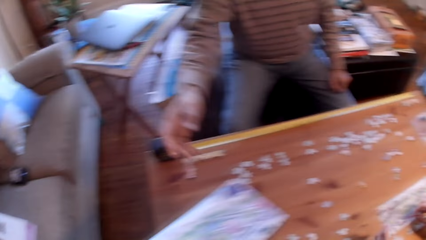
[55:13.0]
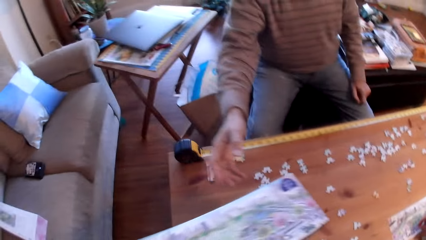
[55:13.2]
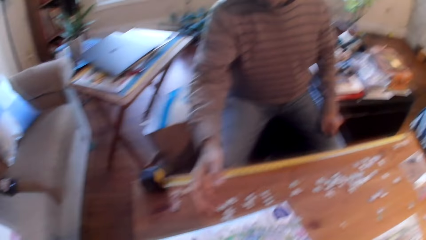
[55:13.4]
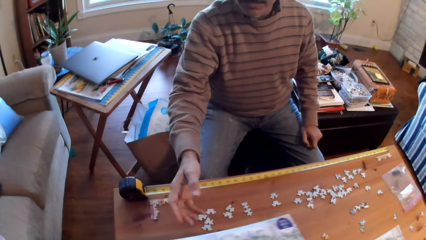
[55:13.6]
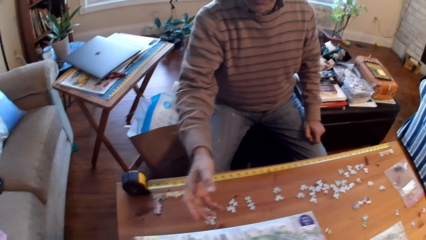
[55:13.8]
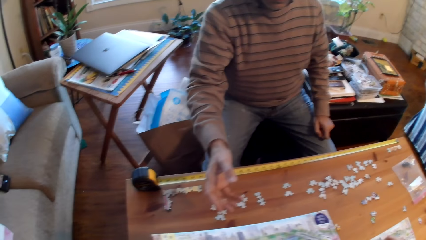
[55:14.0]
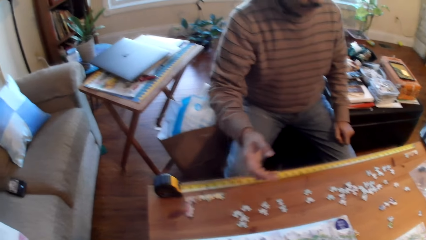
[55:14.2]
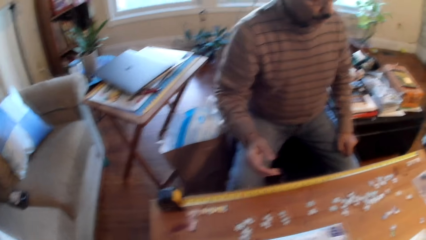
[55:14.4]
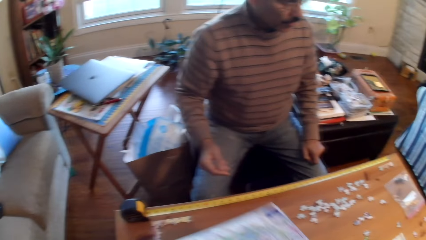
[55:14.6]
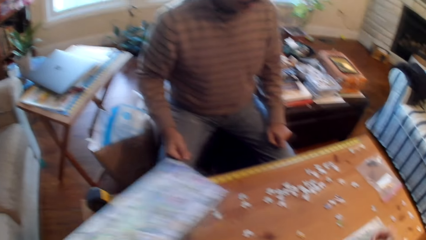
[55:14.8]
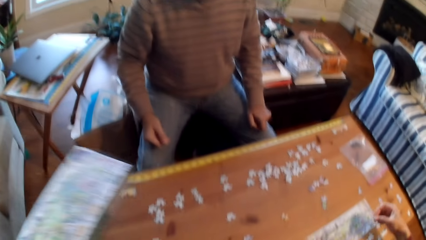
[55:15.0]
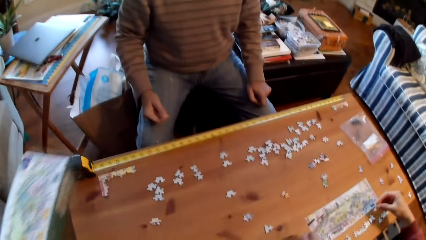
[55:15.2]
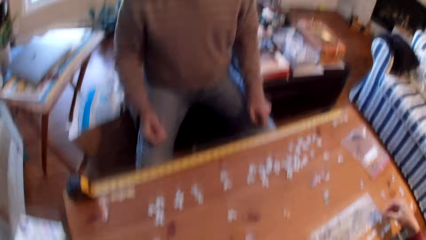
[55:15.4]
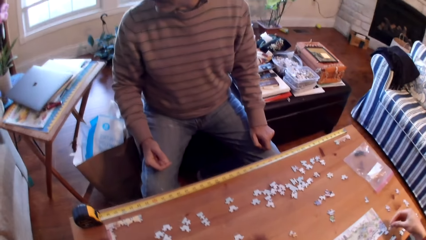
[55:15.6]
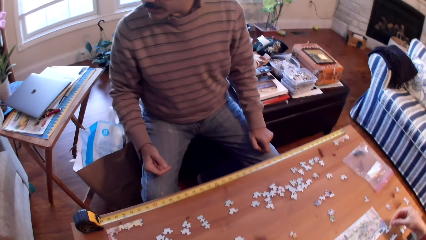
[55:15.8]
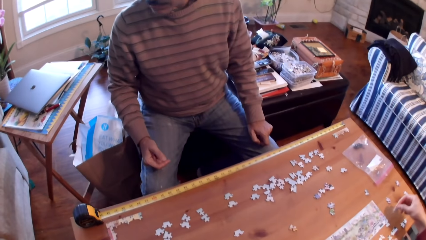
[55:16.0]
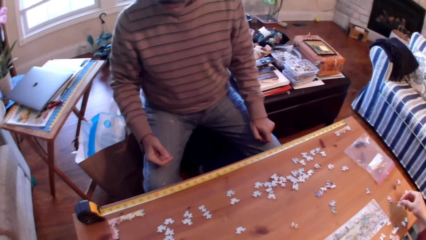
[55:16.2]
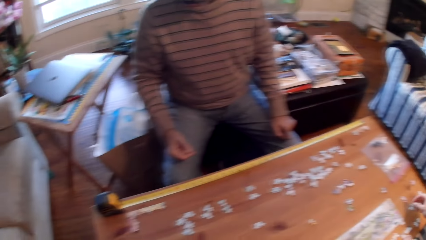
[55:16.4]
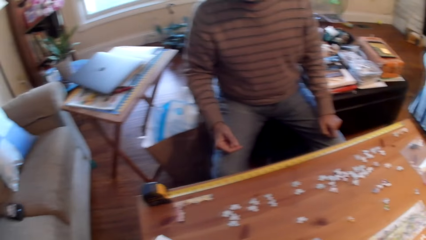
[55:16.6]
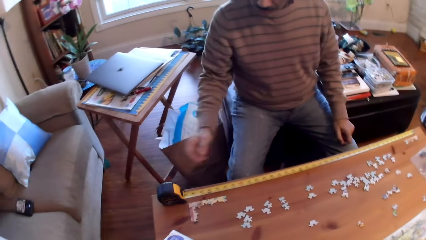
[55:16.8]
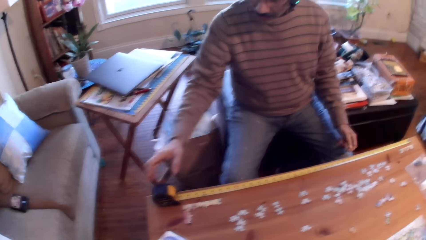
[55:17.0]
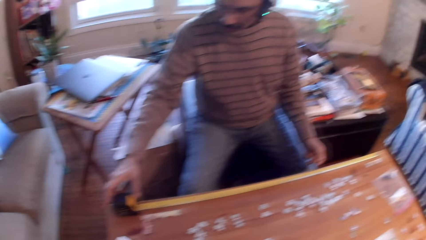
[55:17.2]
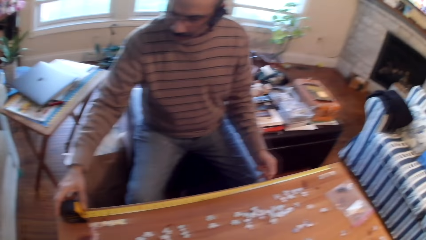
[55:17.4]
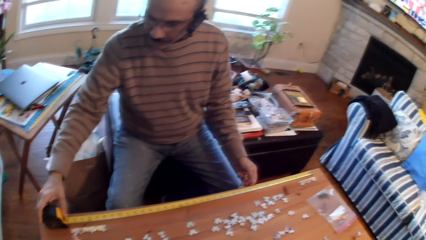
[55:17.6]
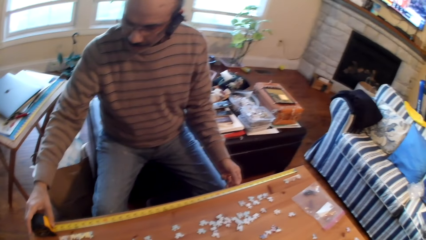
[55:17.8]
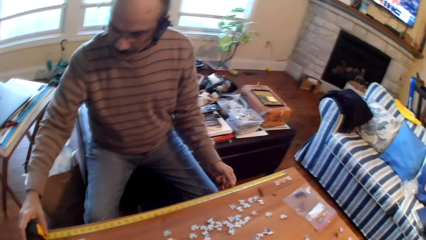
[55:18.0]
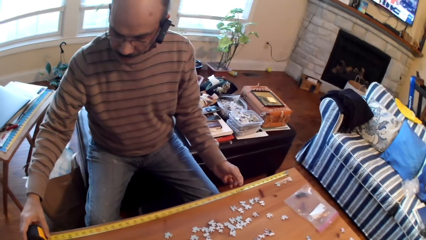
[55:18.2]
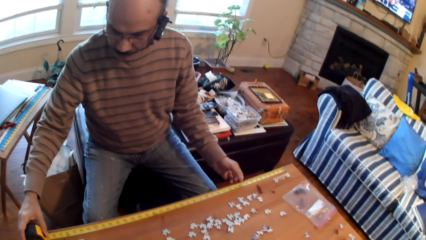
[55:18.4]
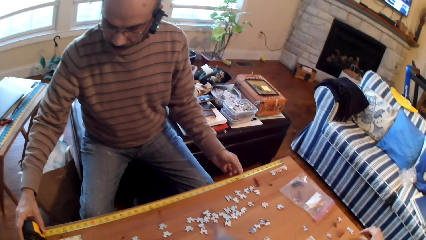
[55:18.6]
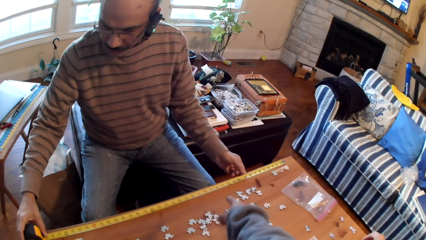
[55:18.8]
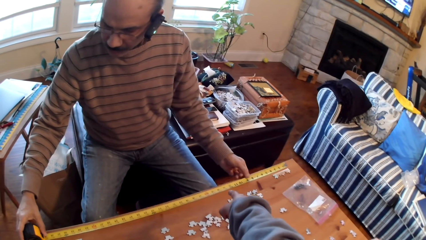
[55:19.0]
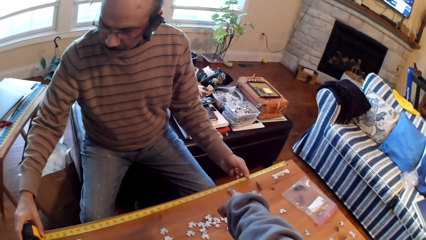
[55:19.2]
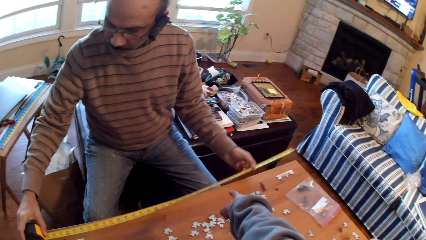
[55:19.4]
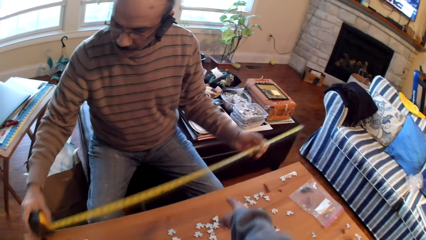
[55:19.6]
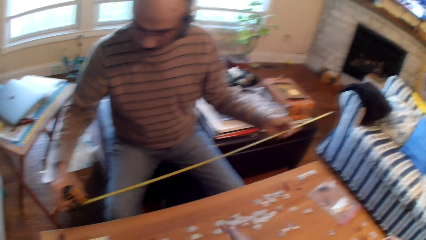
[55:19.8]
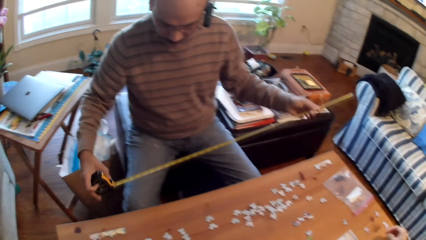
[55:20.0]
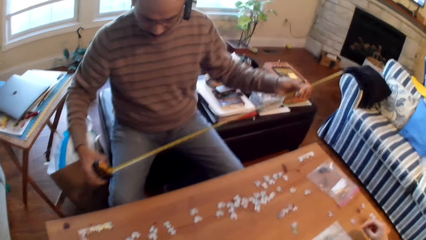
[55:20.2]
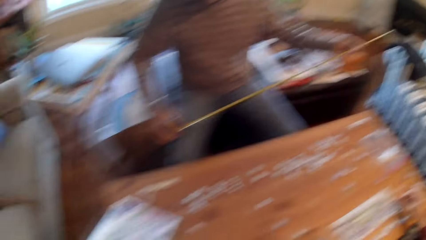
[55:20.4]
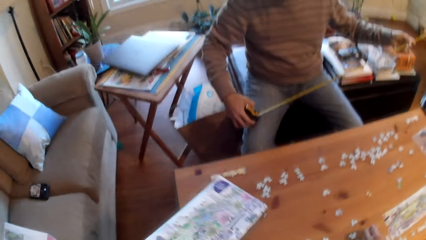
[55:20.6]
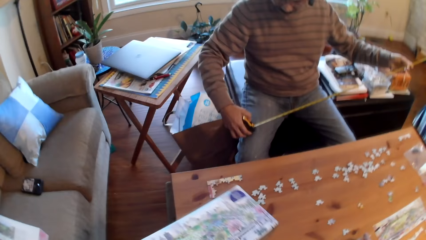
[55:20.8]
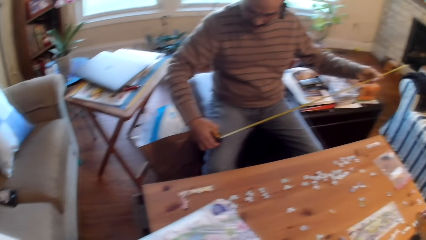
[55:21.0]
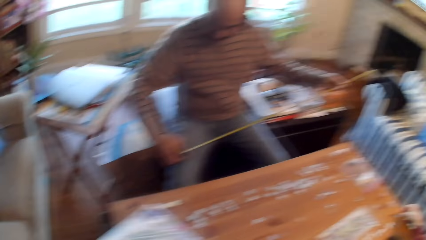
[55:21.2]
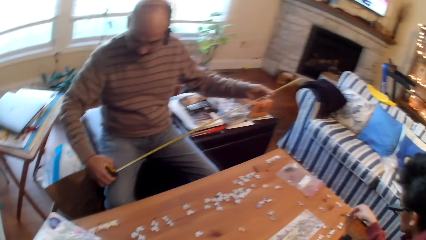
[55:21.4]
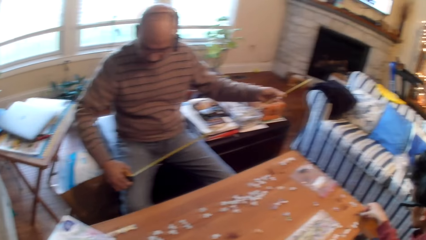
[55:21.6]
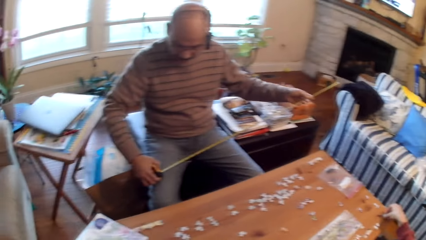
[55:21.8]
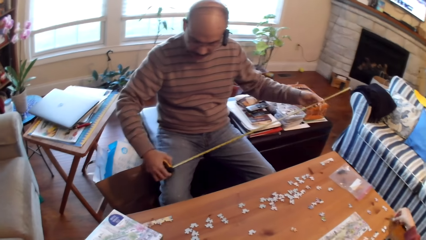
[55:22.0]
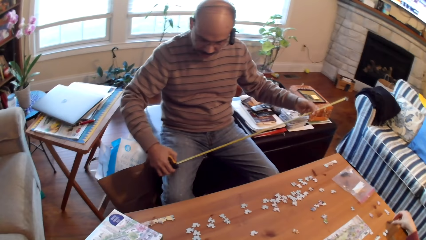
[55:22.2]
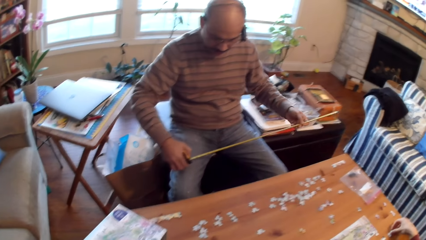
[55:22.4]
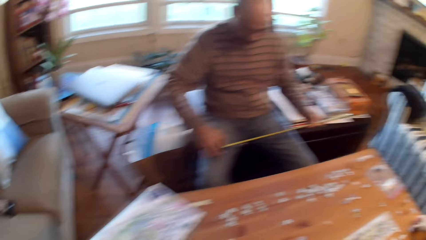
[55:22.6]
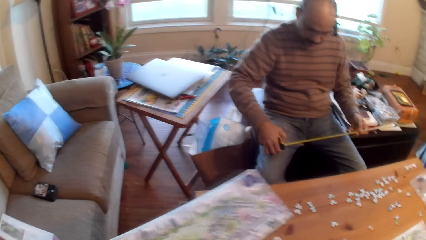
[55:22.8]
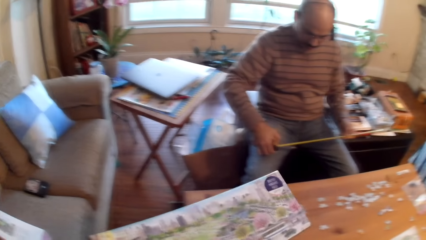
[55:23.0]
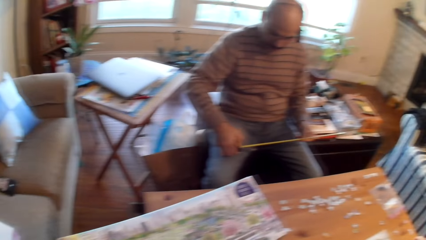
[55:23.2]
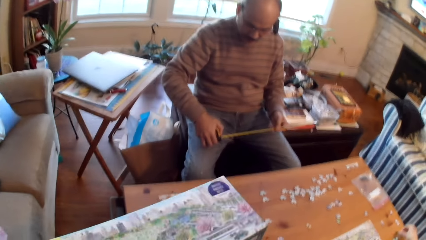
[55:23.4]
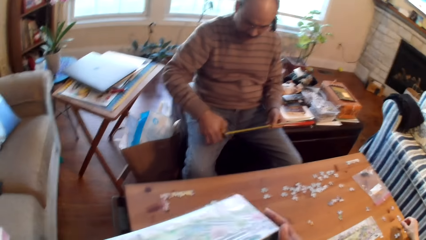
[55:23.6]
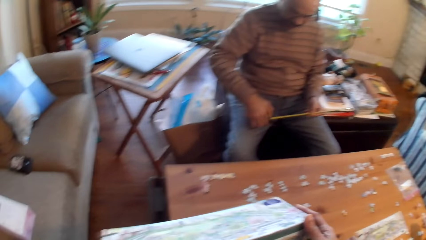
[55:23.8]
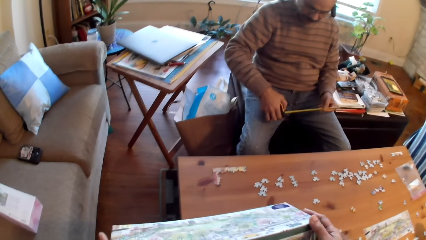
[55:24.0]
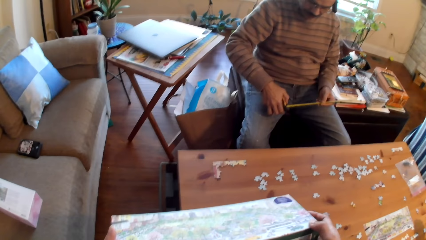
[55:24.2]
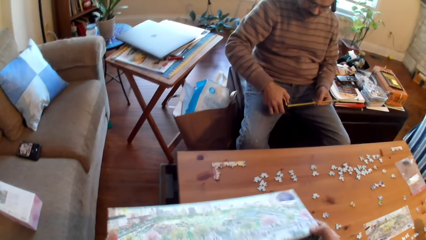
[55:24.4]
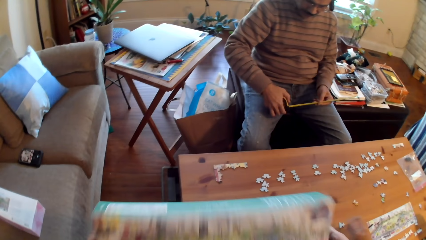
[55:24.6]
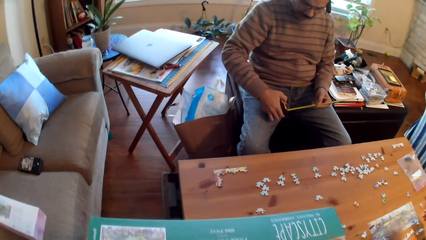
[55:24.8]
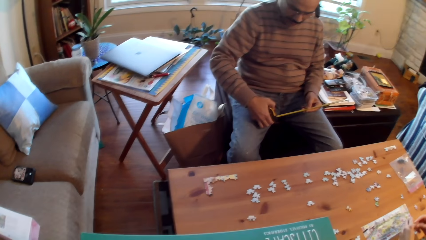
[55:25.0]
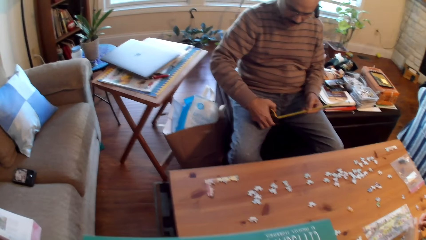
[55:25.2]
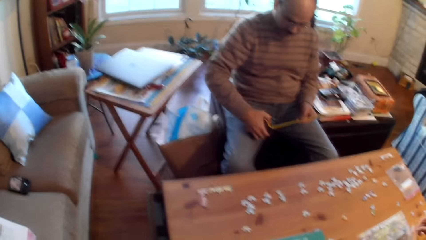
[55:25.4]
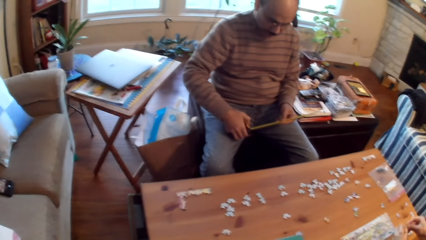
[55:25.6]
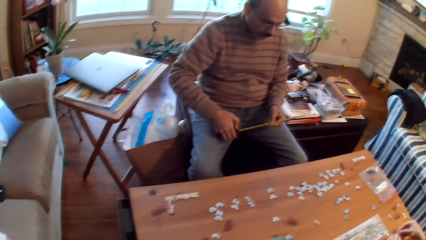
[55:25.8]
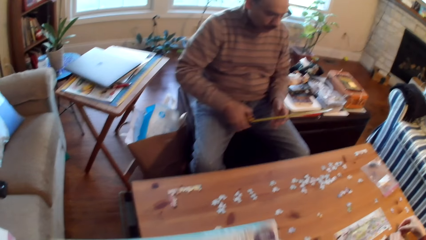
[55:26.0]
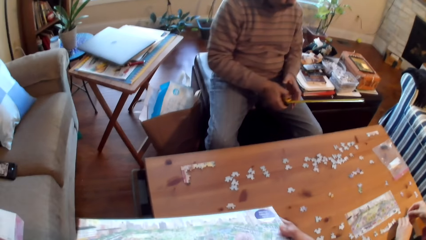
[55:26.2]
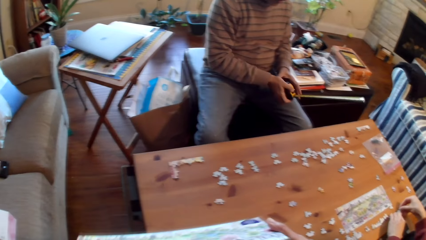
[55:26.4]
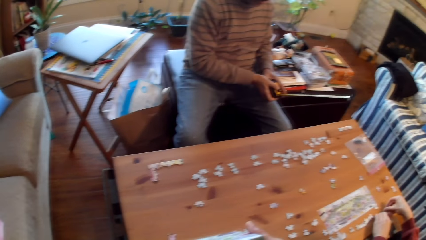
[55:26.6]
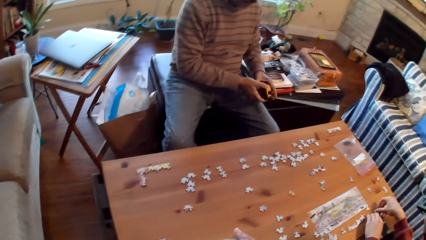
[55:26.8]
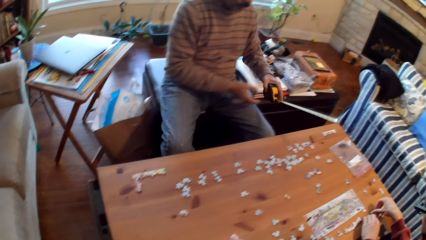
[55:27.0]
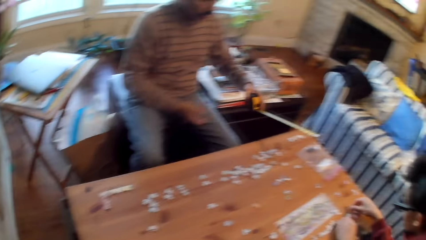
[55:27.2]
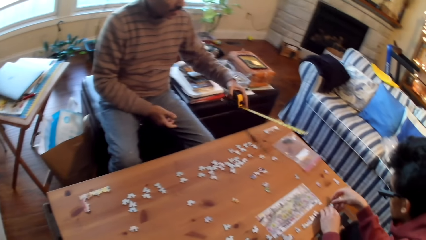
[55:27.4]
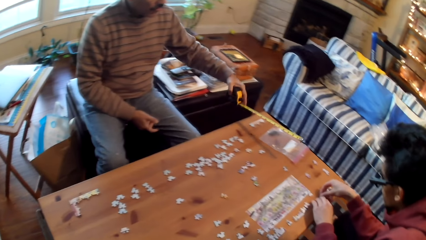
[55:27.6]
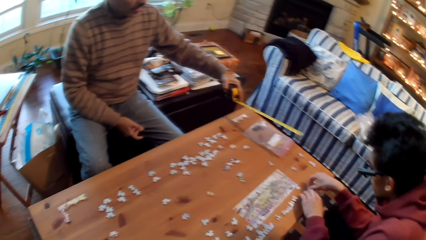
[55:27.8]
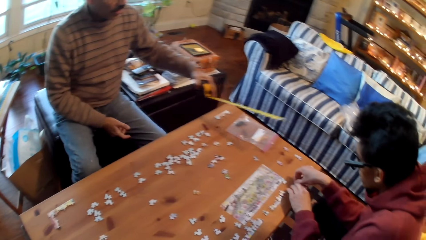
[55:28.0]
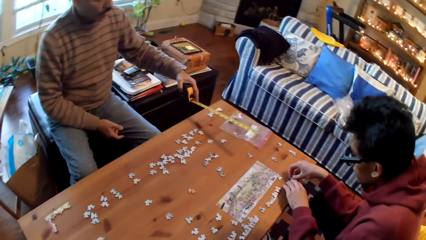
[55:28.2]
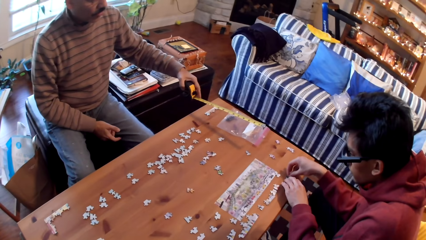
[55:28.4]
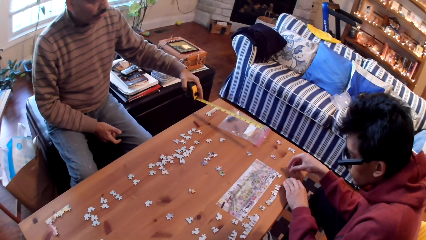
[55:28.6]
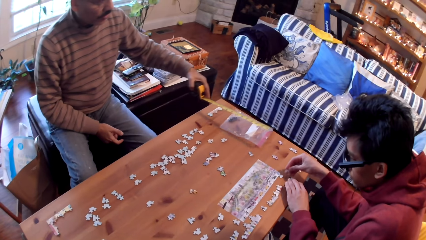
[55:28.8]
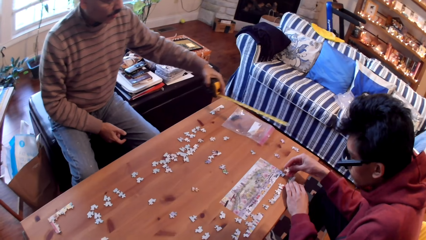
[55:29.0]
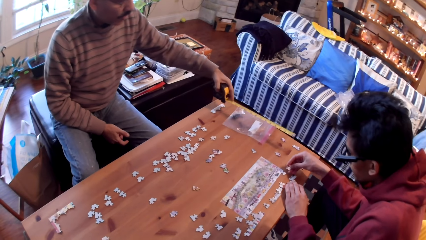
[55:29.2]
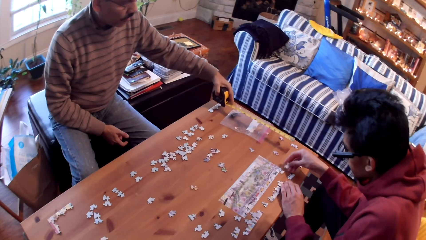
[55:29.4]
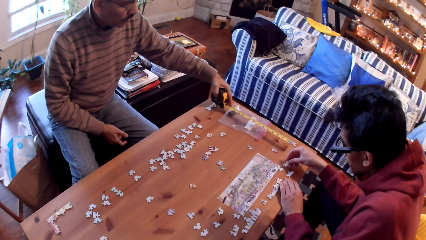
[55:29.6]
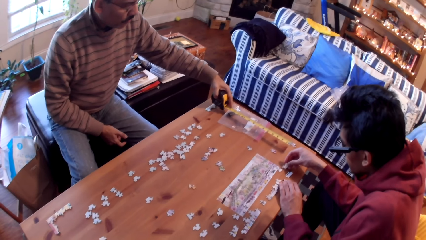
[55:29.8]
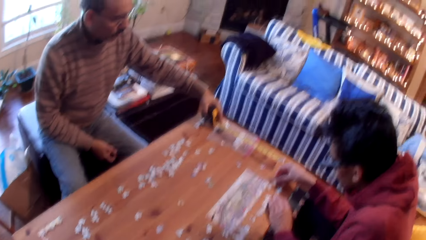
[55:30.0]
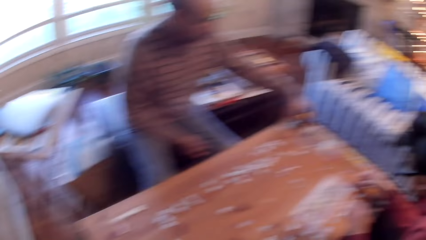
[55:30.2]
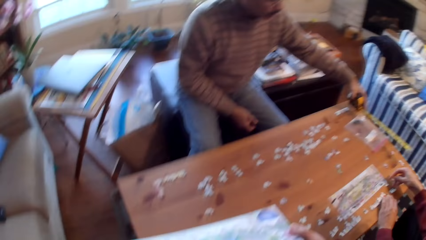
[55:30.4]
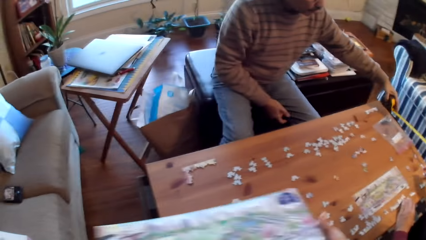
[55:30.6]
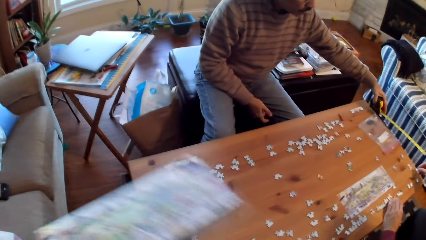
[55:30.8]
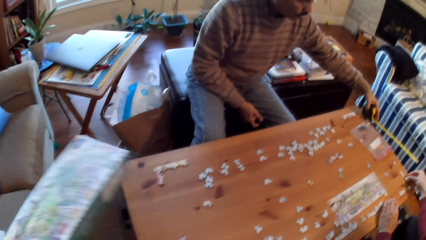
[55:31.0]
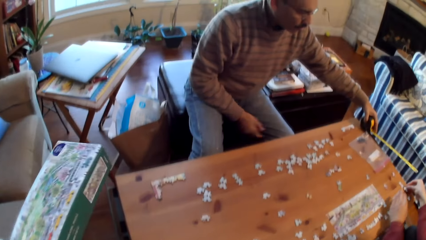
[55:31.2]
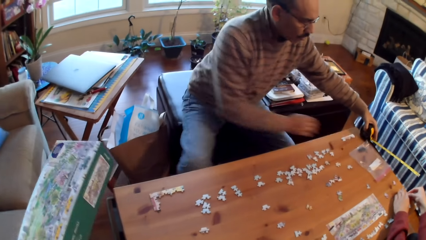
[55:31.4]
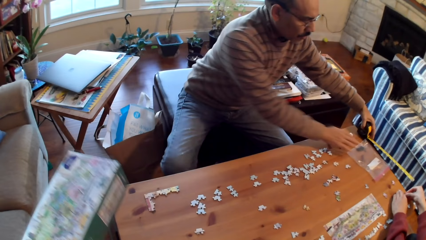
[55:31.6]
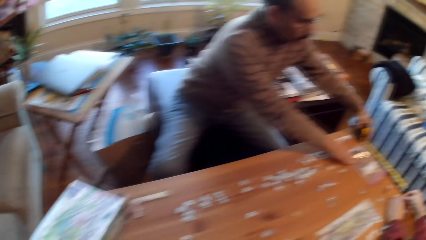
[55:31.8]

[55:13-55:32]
The camera wearer places down a box. A man holds a measuring tape. The man picks up the measuring tape. The camera wearer holds the box. Another man arranges cards on the table.
